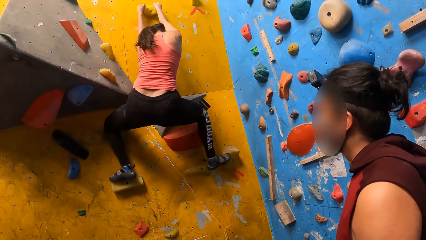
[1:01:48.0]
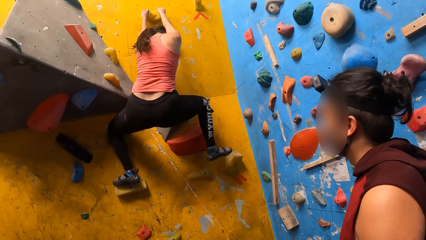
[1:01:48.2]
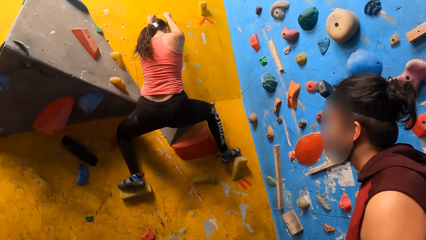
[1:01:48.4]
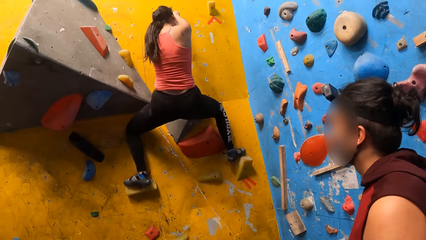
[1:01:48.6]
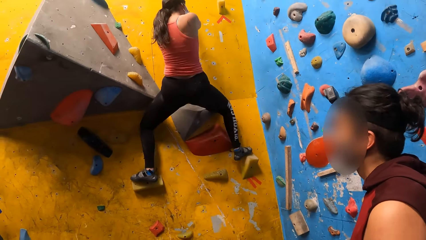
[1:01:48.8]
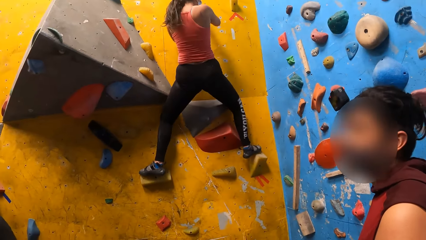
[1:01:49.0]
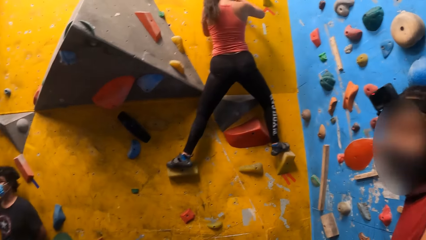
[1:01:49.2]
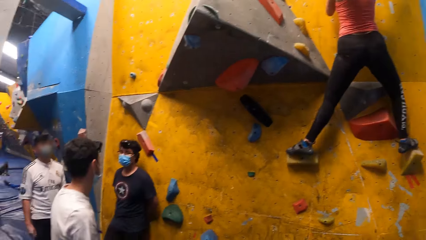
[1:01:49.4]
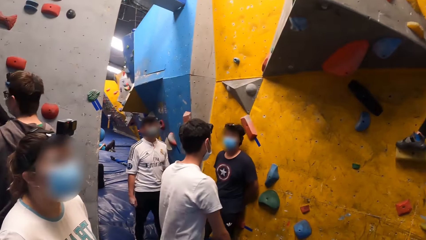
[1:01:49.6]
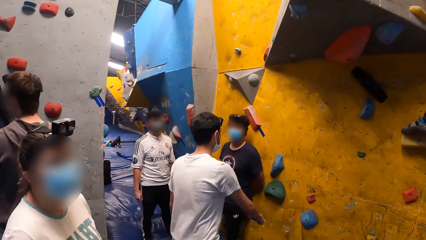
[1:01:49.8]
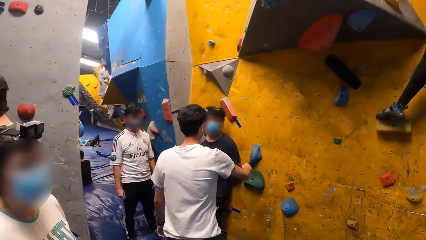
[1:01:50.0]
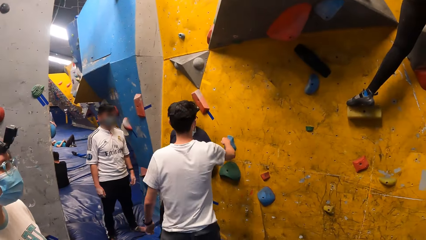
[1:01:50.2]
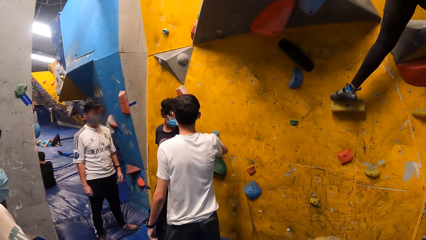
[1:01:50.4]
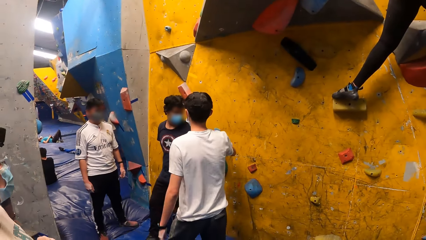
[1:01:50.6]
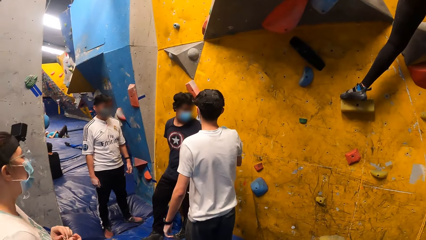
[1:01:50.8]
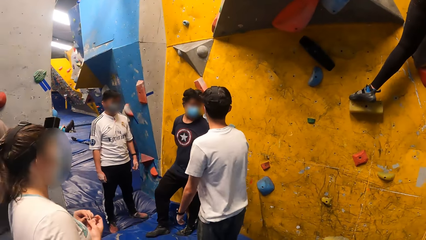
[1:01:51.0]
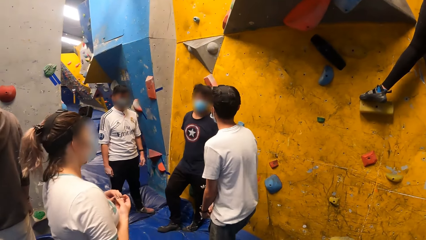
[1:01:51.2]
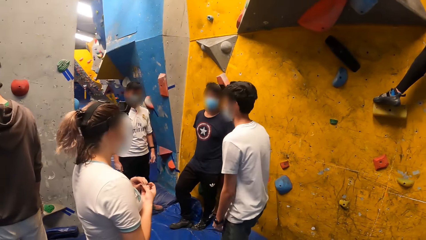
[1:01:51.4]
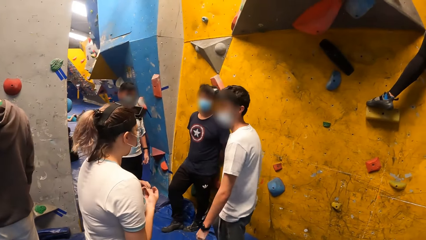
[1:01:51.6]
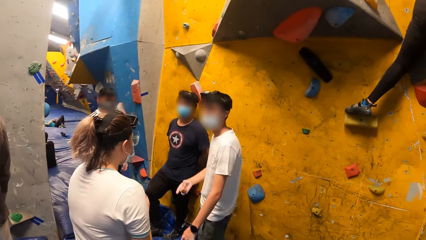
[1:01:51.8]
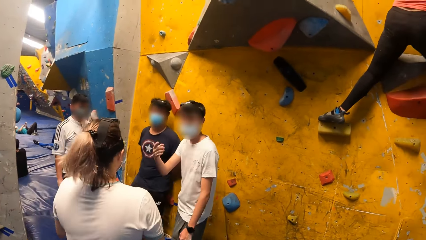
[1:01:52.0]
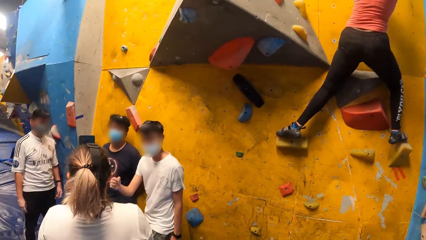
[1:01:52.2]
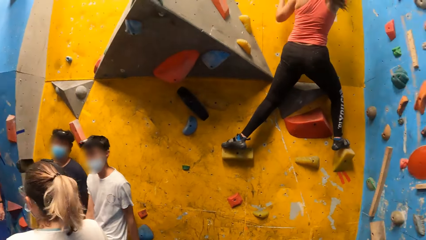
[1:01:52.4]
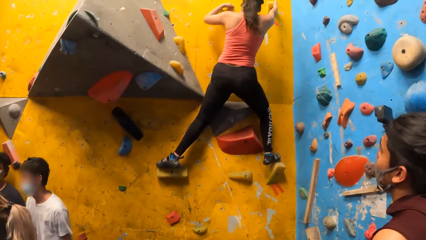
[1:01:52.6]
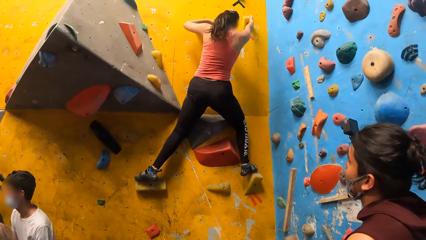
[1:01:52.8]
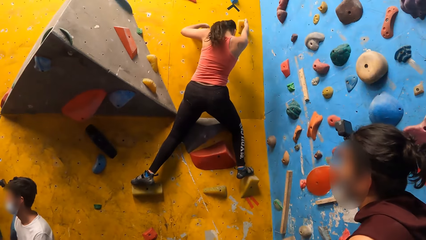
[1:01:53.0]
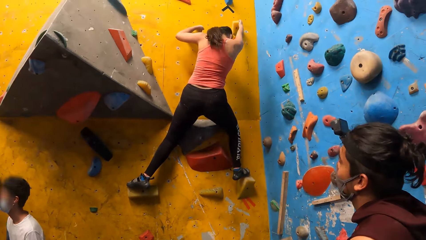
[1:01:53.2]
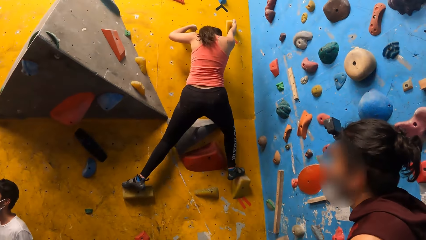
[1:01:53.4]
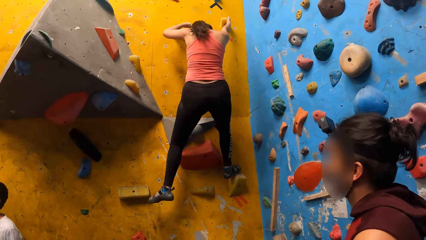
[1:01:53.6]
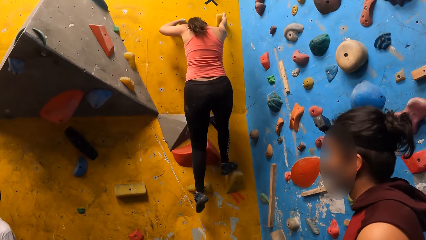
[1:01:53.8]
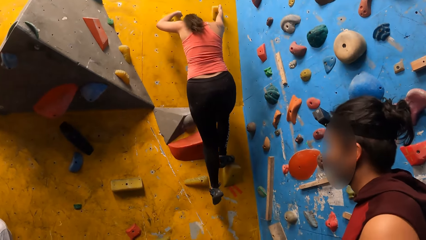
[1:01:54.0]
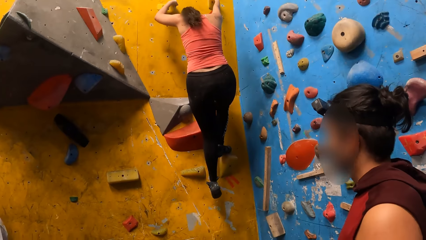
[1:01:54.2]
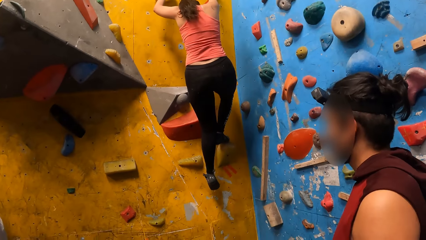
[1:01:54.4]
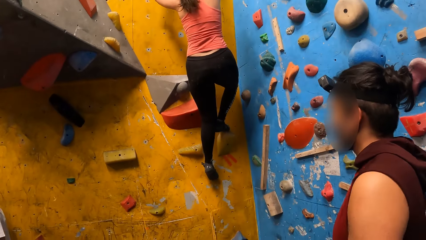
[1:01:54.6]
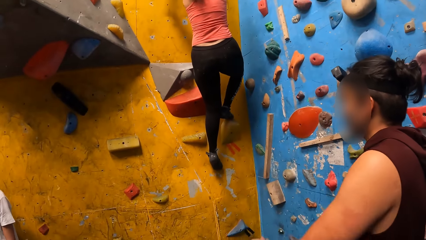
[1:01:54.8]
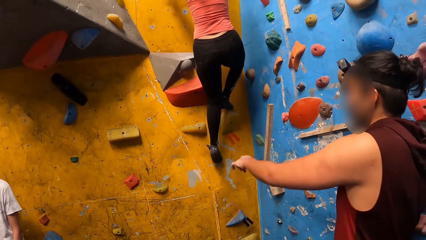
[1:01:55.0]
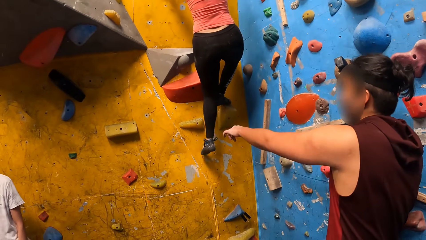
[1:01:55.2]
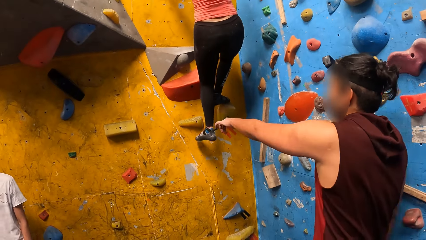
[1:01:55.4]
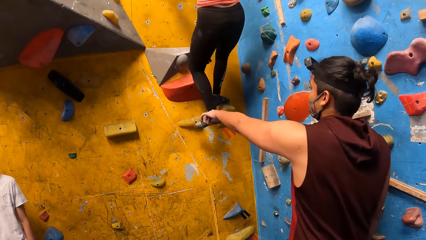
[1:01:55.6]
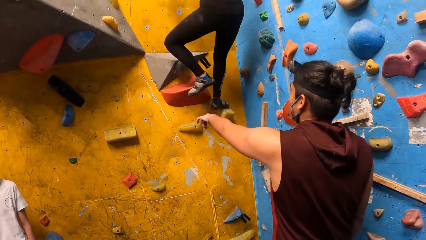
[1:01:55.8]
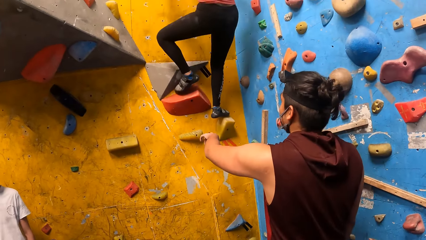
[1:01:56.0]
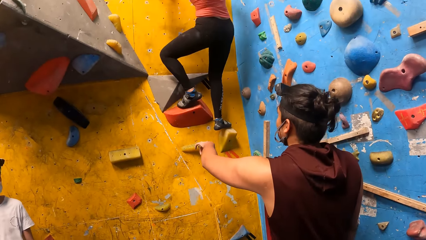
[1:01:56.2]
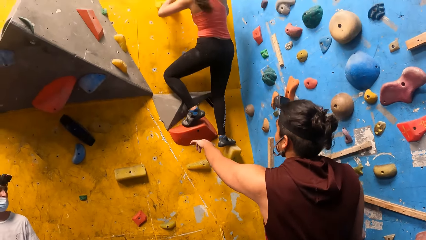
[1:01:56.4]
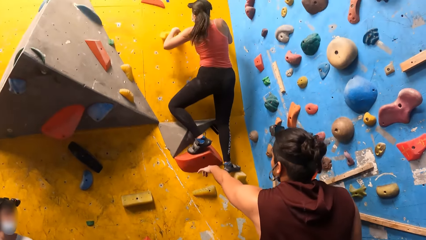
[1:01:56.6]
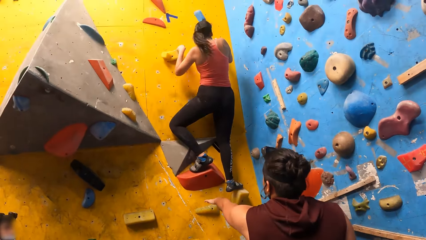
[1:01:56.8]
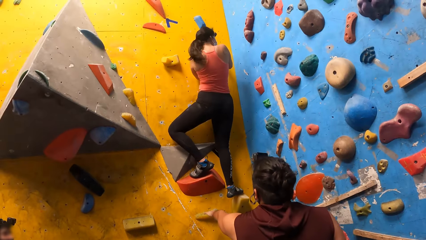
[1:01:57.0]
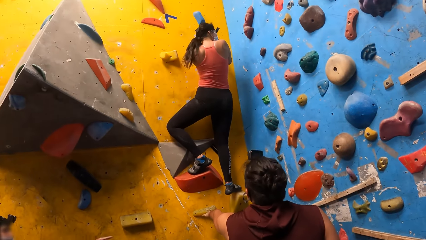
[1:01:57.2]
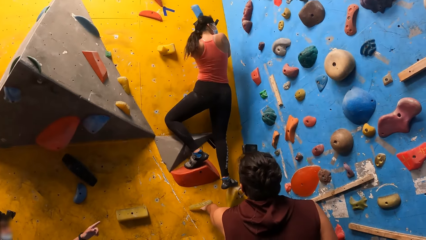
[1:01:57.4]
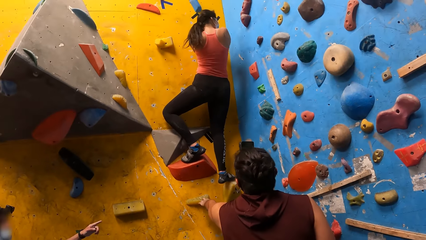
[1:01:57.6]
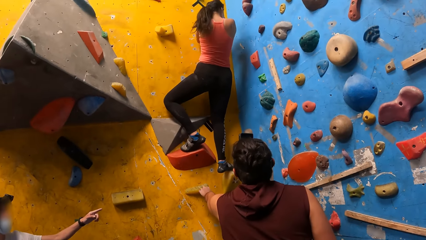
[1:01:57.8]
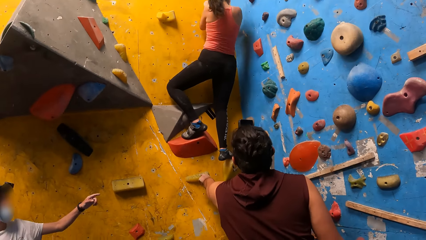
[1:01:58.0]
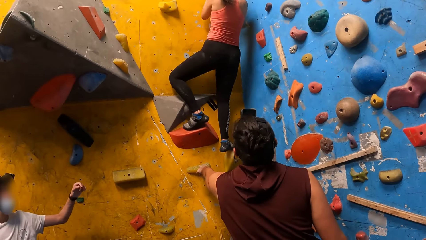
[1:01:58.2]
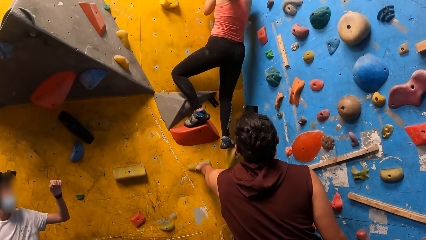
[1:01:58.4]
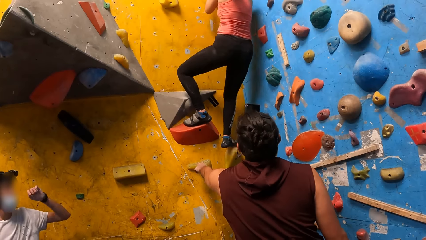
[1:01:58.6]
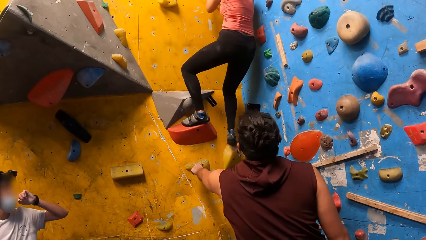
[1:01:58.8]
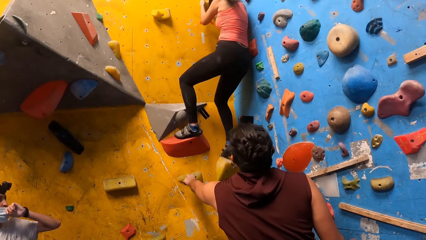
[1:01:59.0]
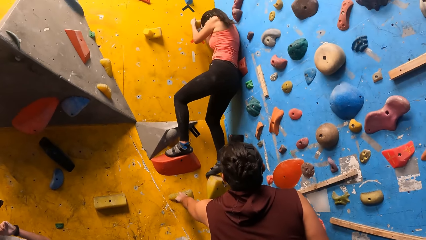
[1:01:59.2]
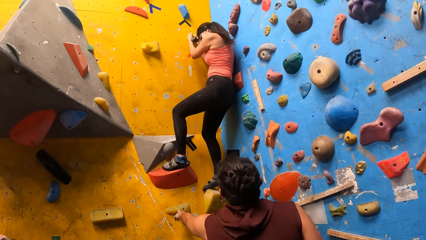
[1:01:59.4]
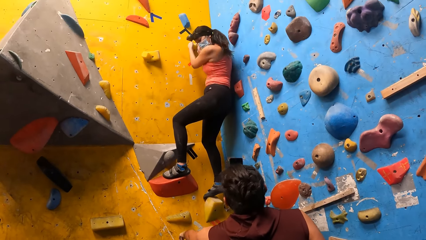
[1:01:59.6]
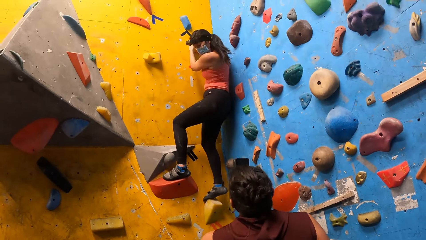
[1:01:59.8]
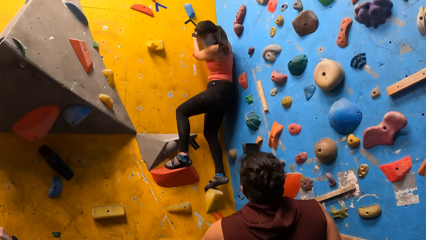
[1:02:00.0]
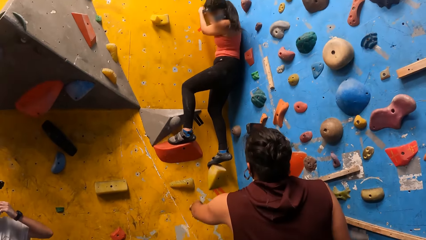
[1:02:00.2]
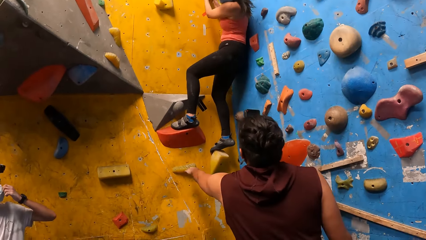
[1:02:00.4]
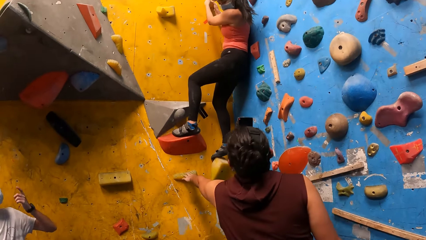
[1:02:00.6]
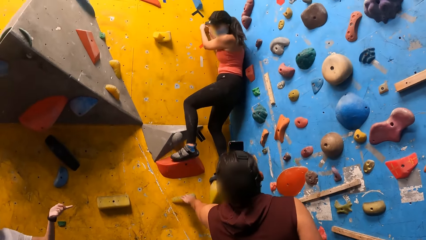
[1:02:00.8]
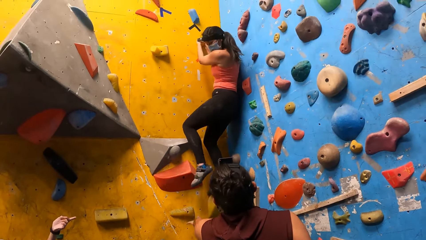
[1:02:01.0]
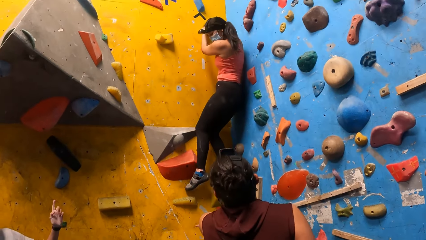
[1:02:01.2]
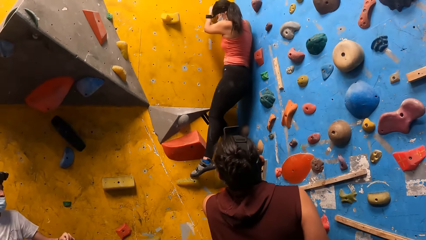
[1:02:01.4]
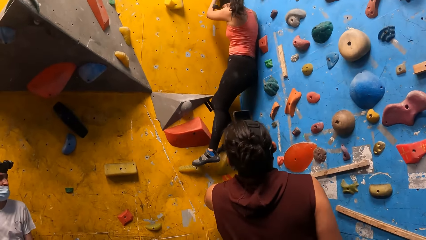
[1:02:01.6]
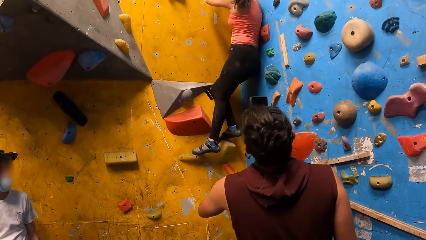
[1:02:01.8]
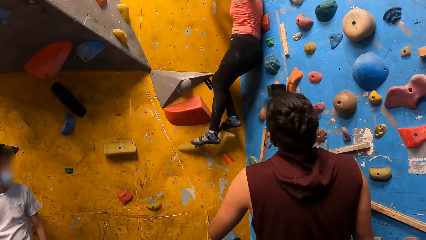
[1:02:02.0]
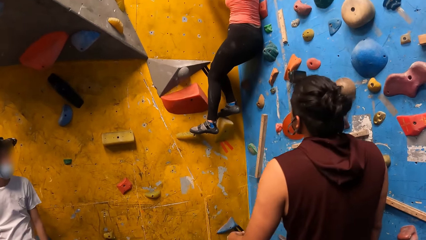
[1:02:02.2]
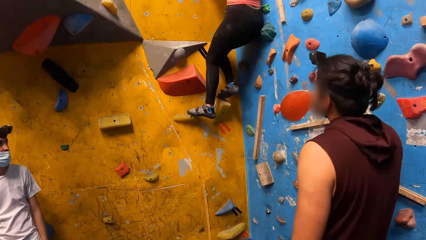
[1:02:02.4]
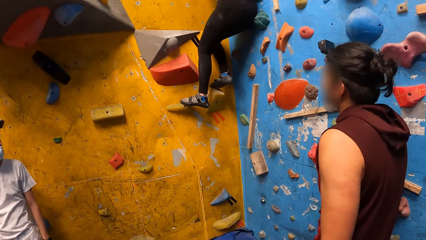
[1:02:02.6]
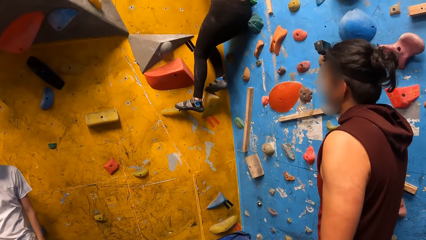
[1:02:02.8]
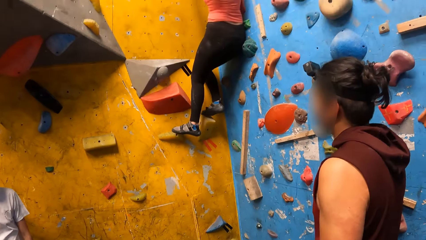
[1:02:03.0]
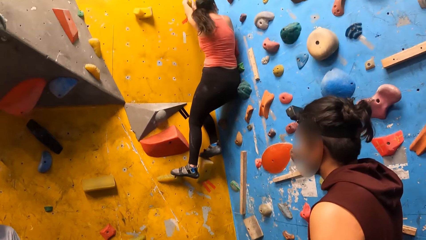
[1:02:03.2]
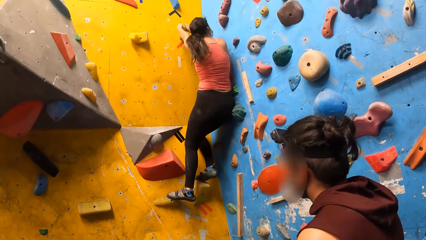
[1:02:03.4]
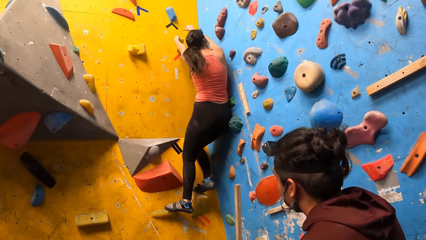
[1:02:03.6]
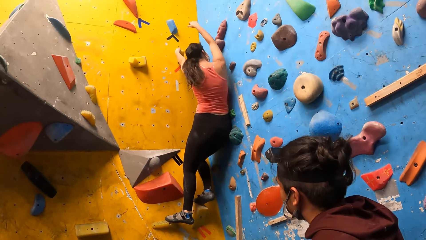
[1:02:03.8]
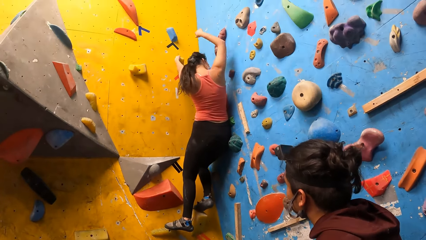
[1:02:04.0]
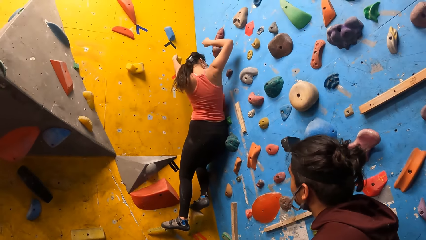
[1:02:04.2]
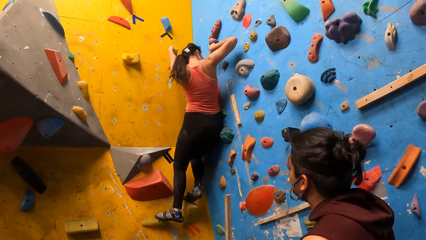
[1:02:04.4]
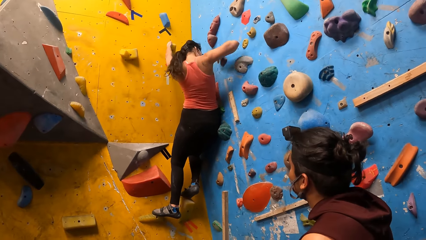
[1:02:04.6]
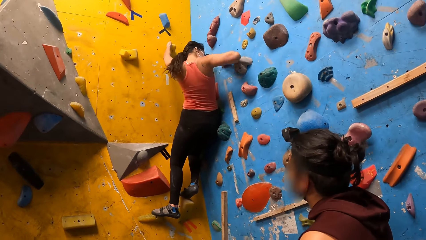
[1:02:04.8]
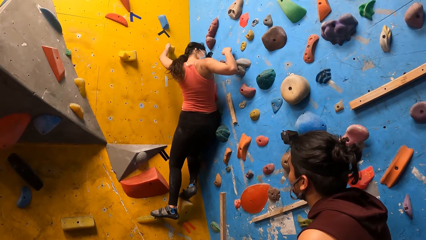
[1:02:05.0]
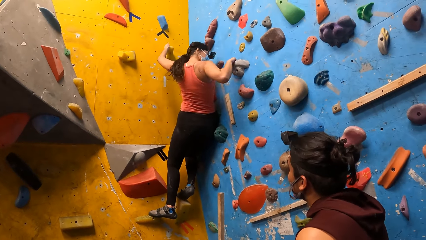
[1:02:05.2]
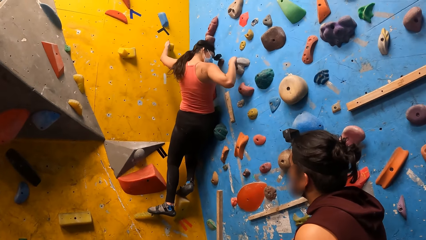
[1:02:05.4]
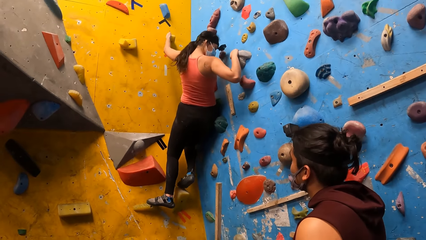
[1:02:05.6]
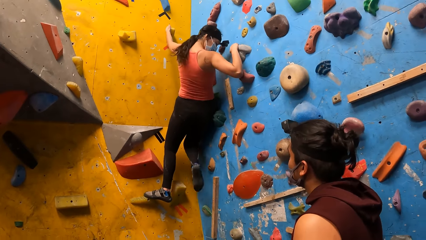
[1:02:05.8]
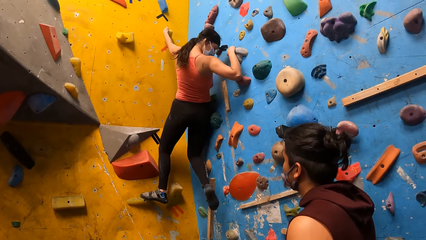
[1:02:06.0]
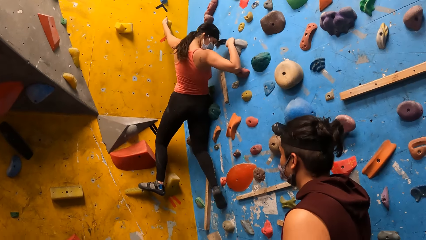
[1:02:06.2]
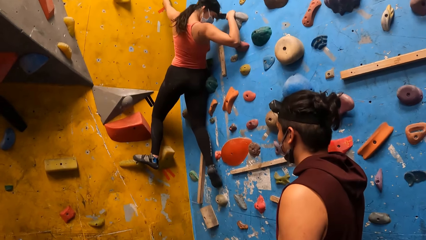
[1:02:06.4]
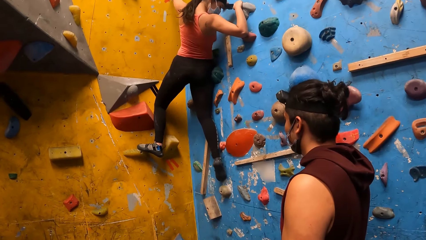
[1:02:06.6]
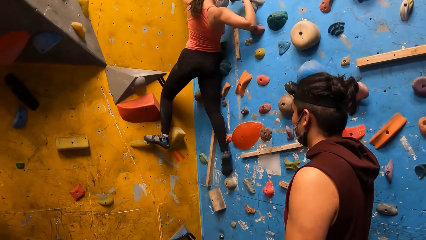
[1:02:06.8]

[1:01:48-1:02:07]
A man interacts with another man and a third man. A woman interacts with the first man. A fourth man directs another woman with his left hand.
